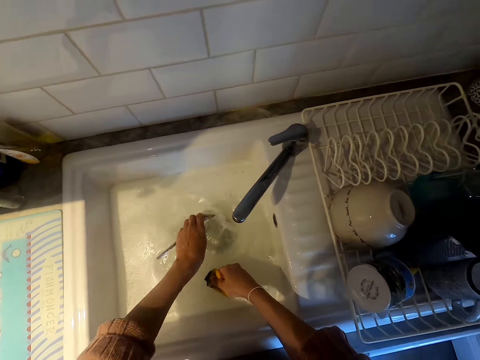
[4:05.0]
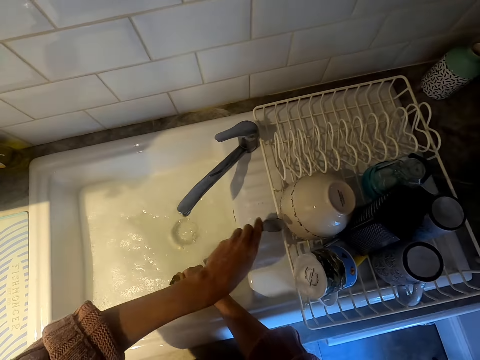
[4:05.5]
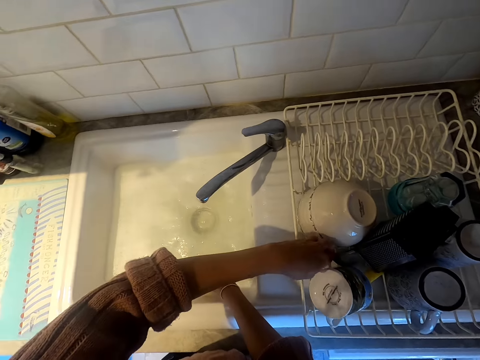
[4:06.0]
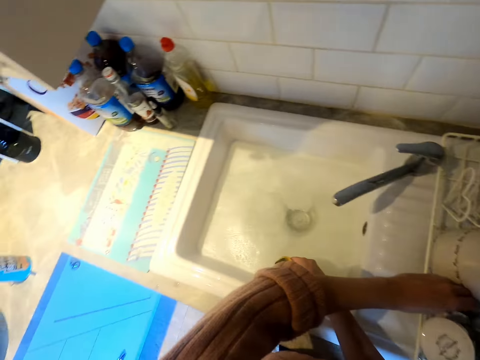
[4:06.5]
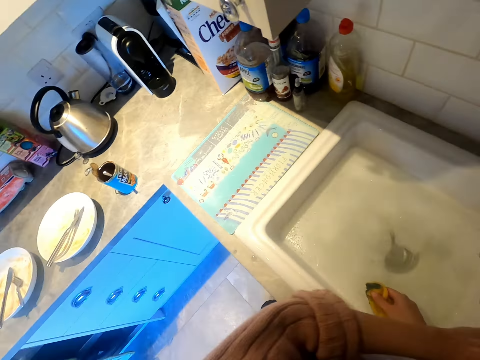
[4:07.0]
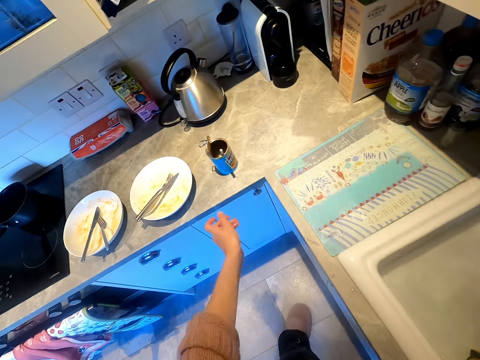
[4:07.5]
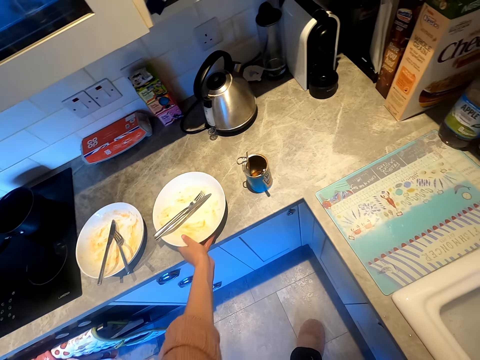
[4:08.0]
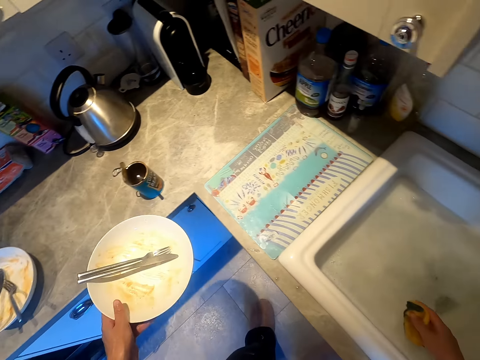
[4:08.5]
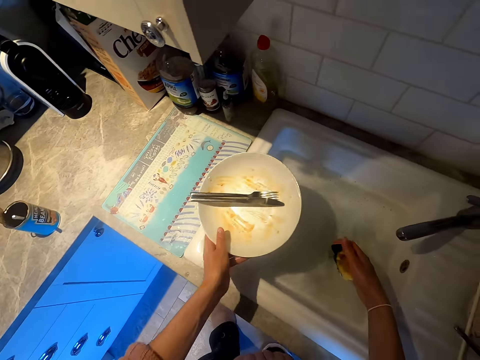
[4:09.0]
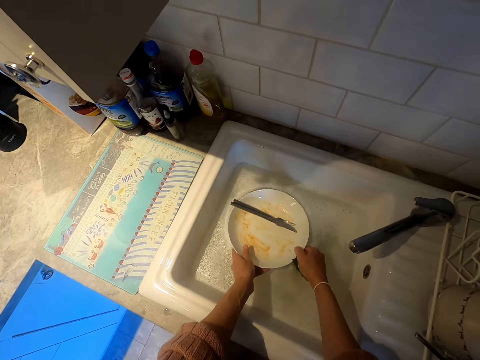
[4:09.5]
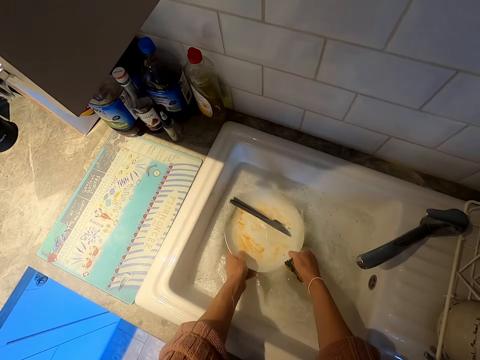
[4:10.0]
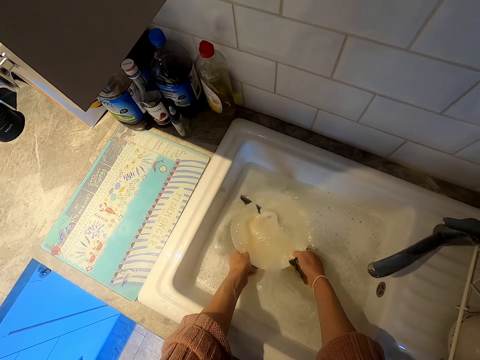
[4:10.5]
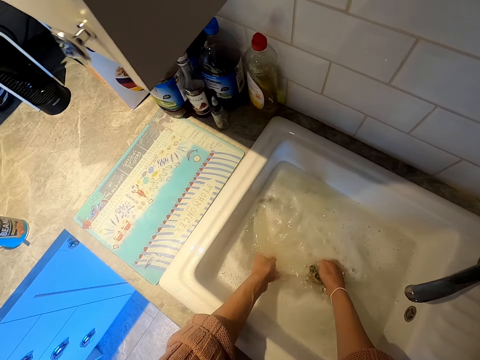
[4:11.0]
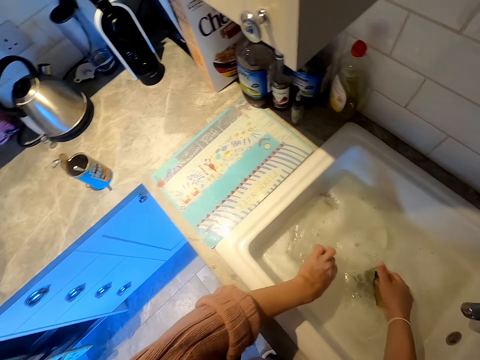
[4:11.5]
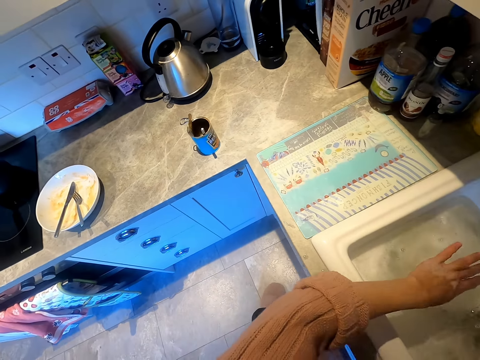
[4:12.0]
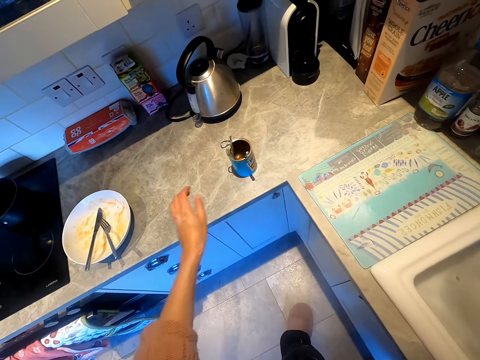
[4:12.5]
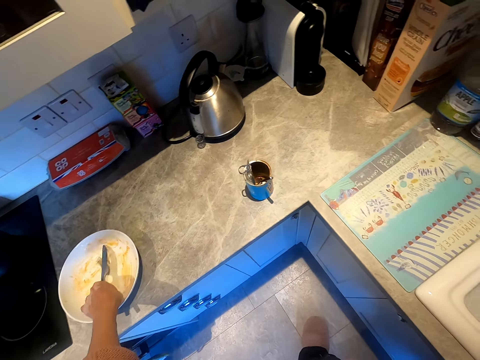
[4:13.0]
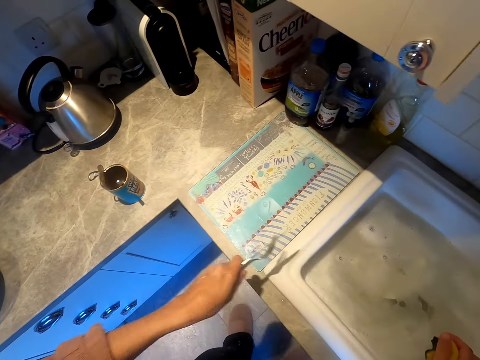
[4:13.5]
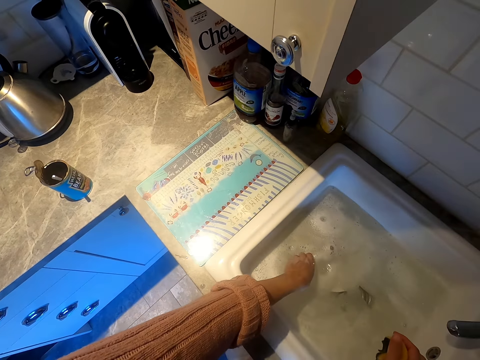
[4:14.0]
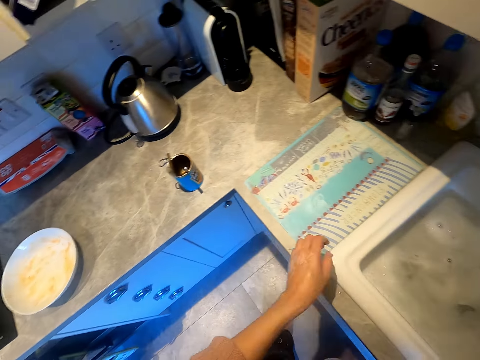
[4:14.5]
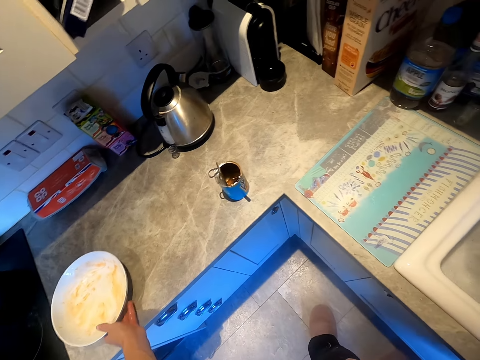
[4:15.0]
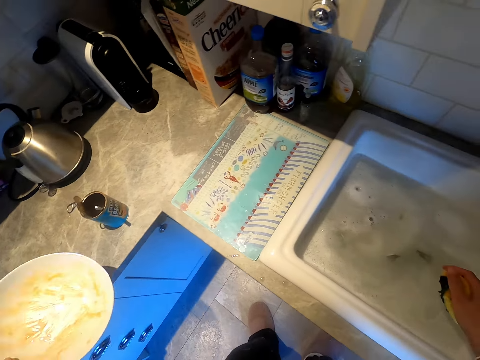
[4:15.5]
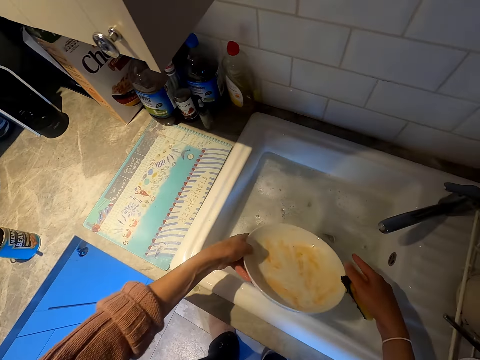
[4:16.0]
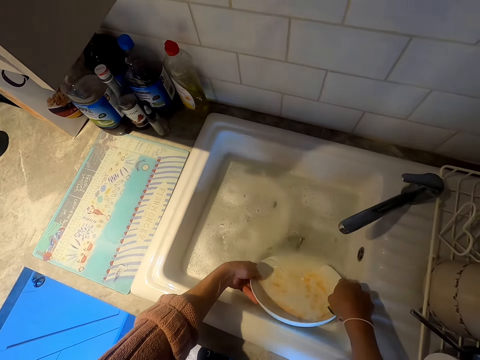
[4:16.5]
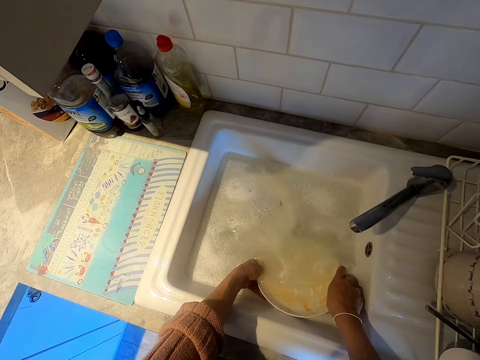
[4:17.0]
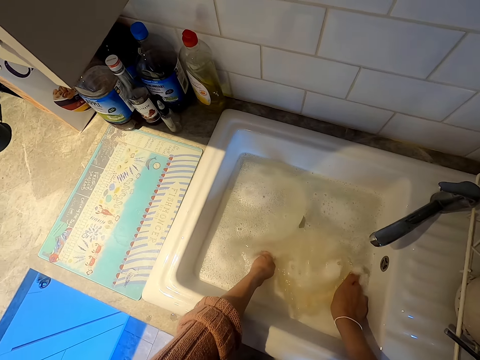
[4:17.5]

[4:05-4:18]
The camera wearer puts a spoon in the dish rack. They pick up dishes and put the dishes in the sink. They pick up dishes and put the dishes in the sink. They pick up a plate, put the plate into the sink, and dip the plate in the sink.

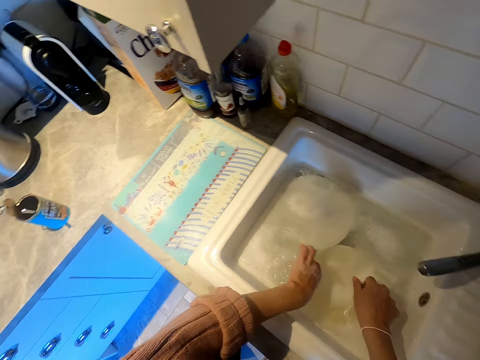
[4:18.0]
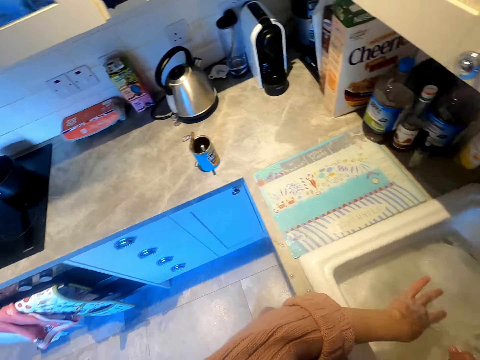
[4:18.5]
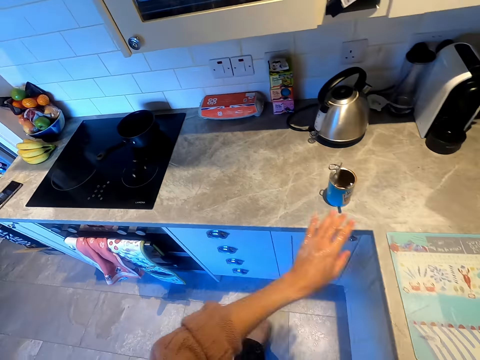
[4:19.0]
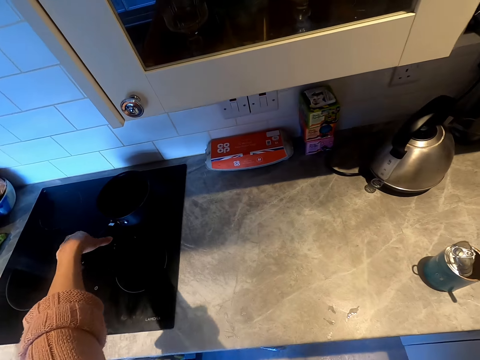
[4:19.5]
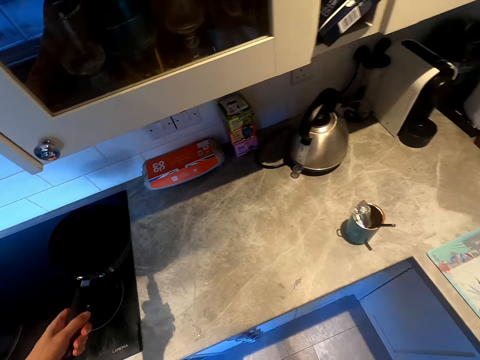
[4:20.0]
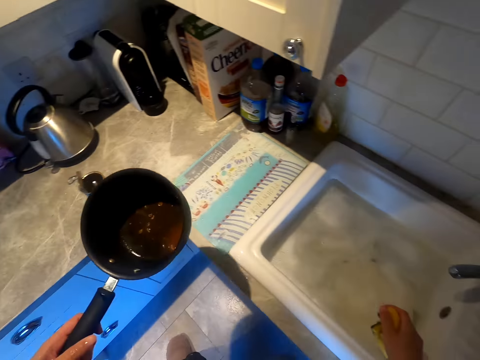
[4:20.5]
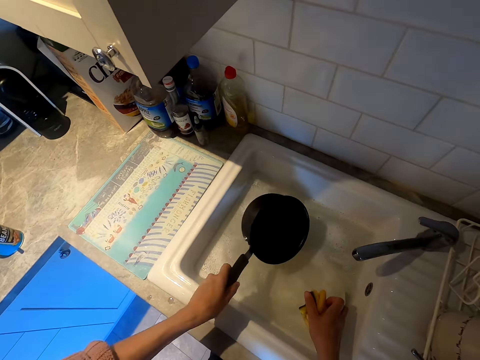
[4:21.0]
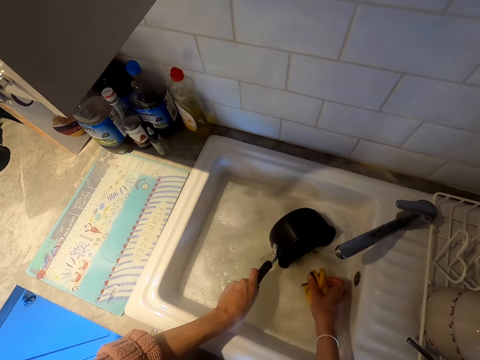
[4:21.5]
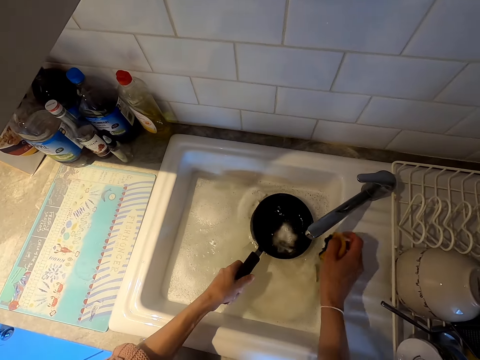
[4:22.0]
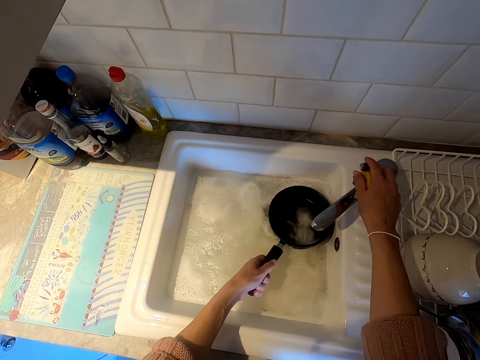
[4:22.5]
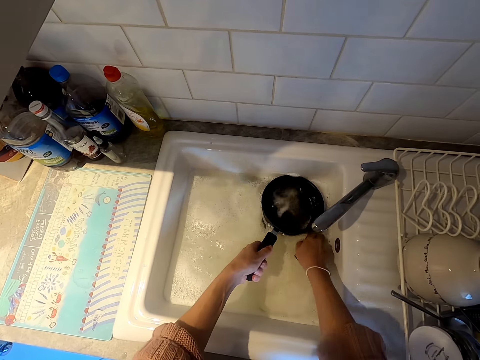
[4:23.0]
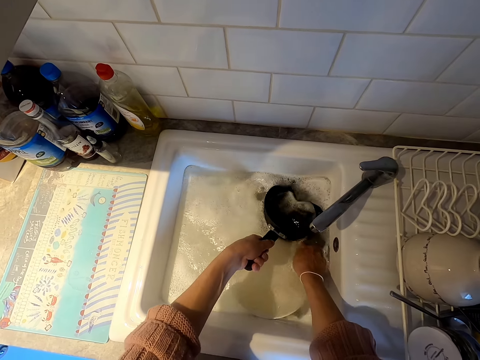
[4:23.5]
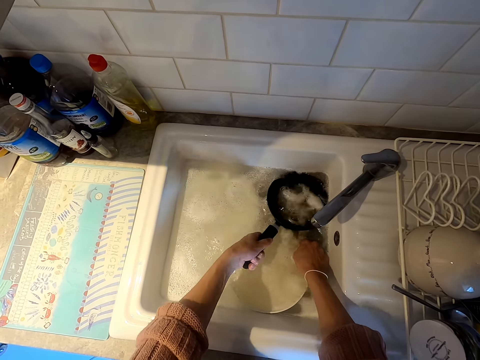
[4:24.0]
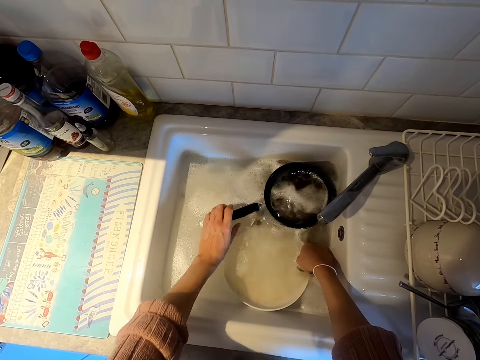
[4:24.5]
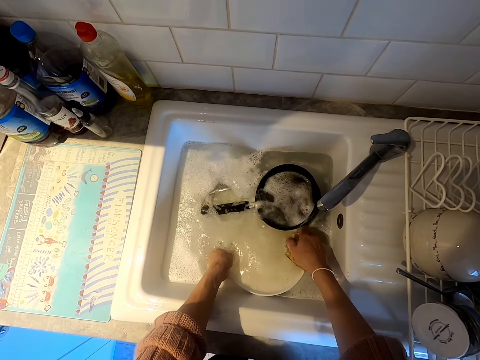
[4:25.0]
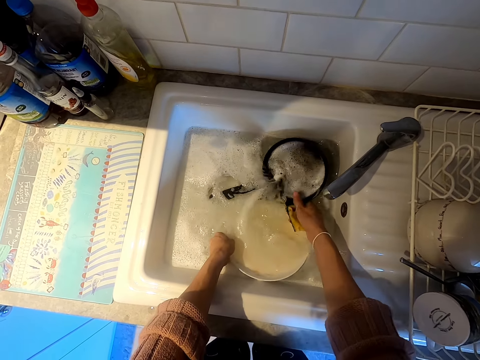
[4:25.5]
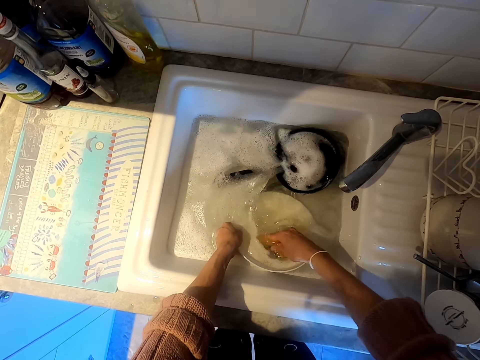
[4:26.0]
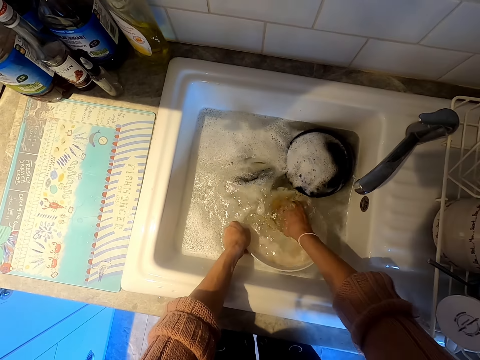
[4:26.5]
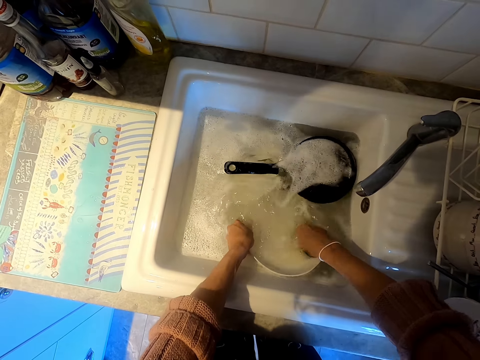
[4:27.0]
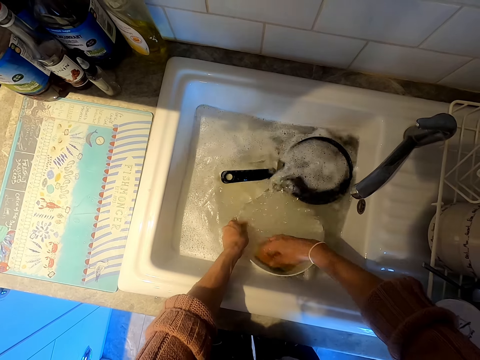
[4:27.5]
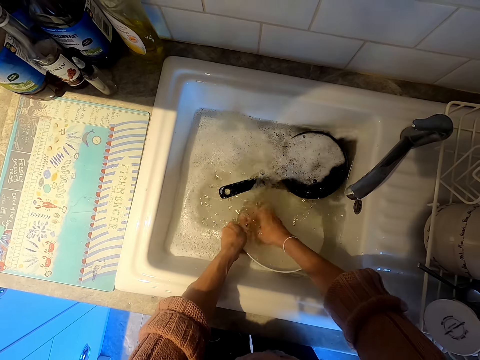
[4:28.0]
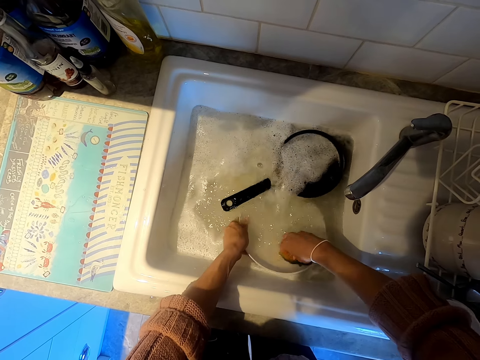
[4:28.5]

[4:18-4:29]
The camera wearer picks up a cooking pan, puts the cooking pan into the sink, and dips the cooking pan in the sink. They wash a plate.

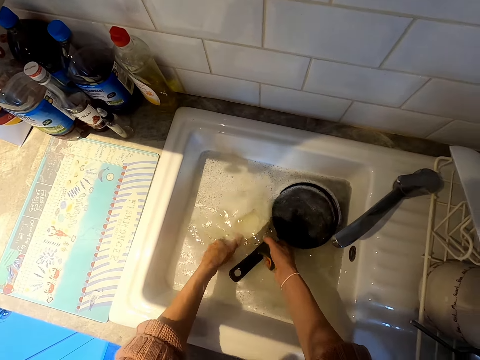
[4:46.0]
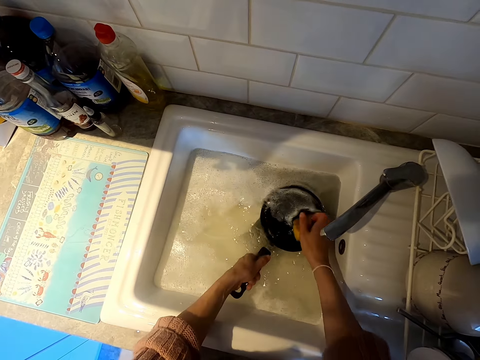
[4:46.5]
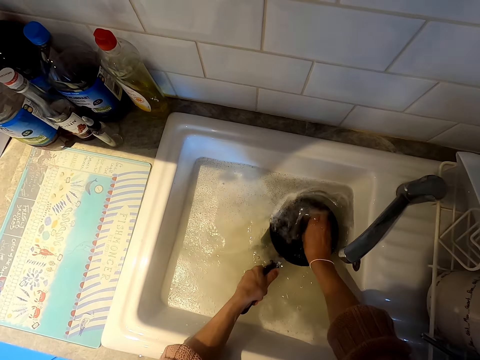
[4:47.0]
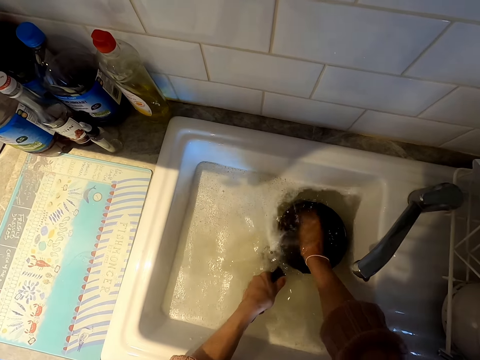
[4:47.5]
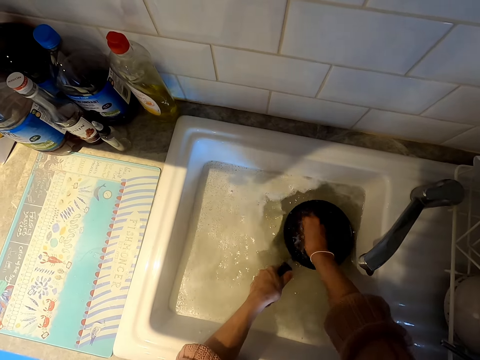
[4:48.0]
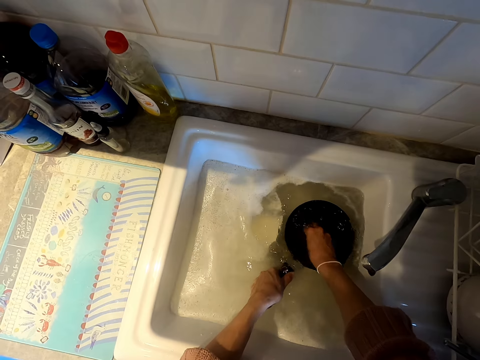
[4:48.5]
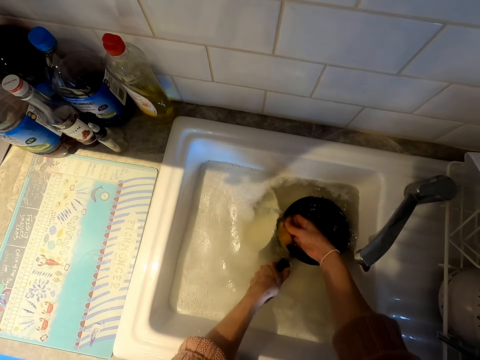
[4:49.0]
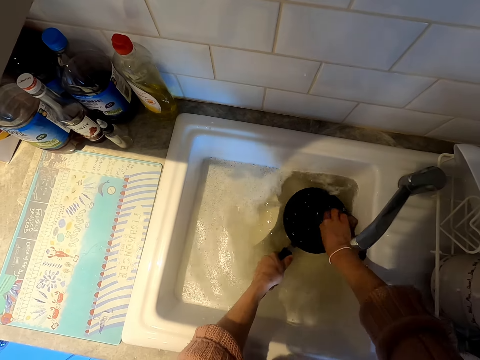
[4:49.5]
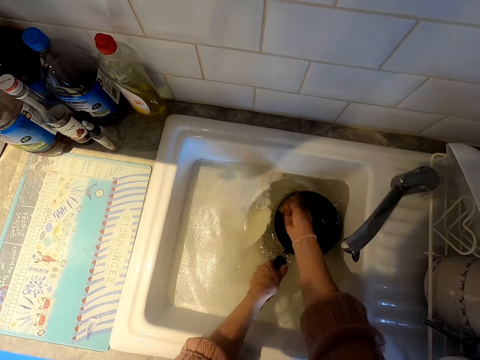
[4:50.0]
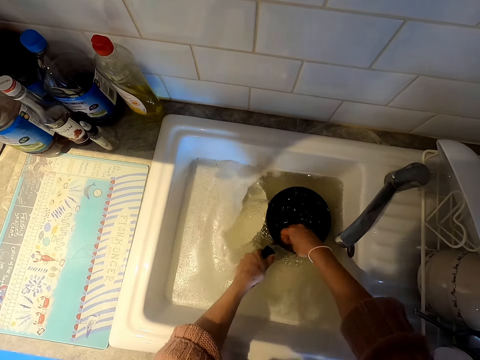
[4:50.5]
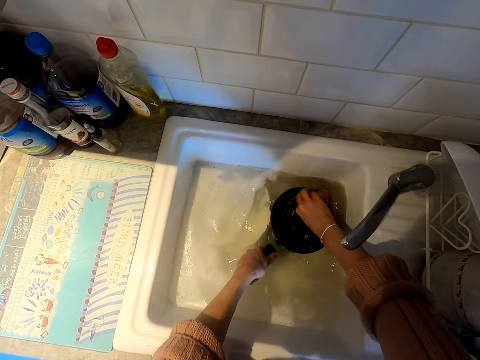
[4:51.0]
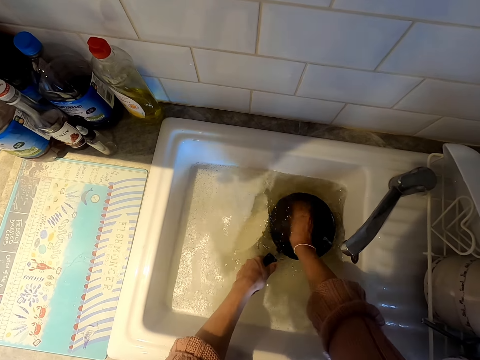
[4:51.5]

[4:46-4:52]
The camera wearer washes the cooking pan.
